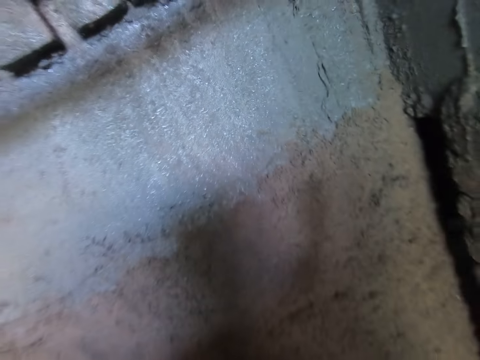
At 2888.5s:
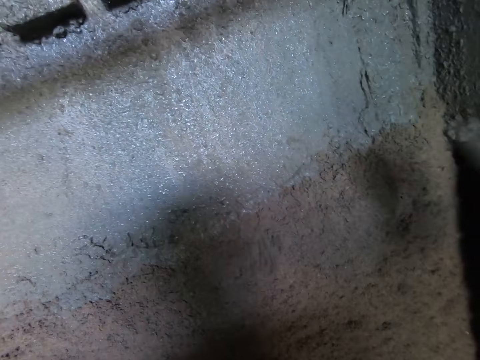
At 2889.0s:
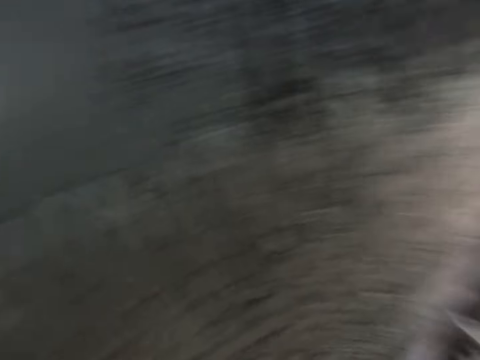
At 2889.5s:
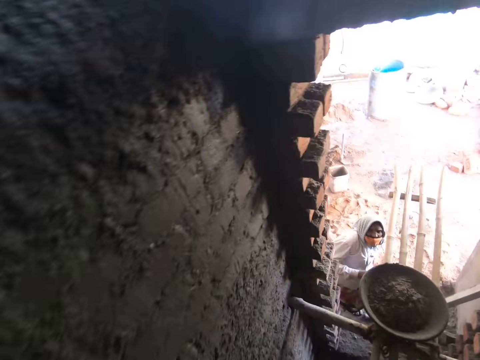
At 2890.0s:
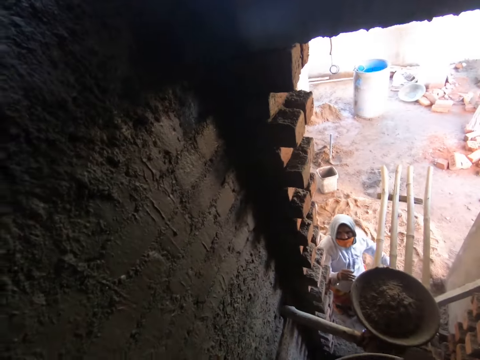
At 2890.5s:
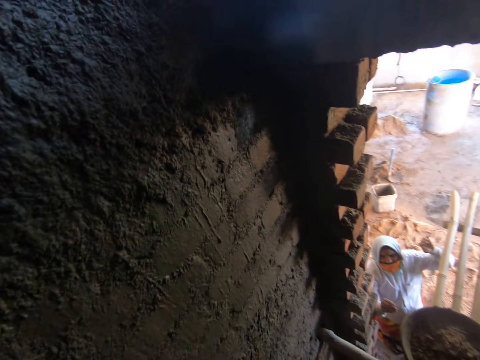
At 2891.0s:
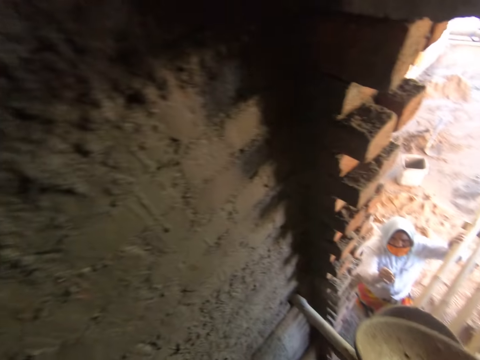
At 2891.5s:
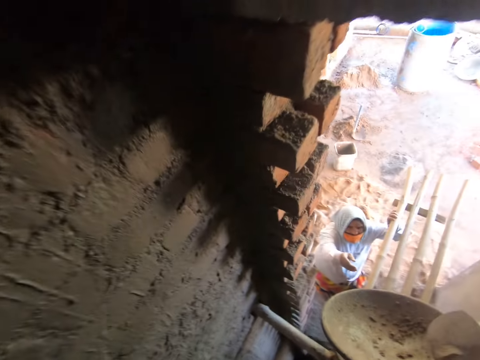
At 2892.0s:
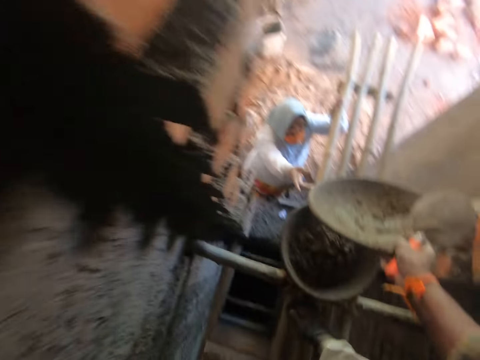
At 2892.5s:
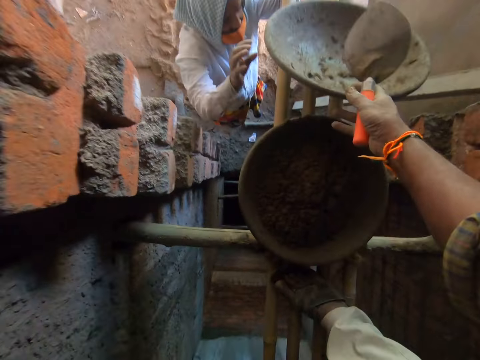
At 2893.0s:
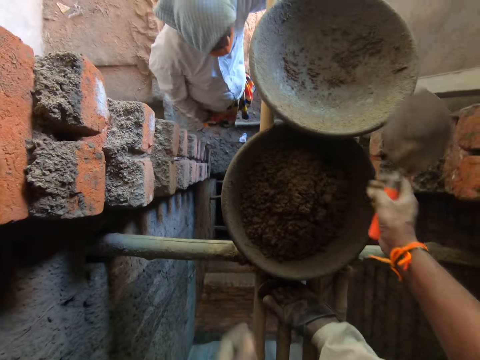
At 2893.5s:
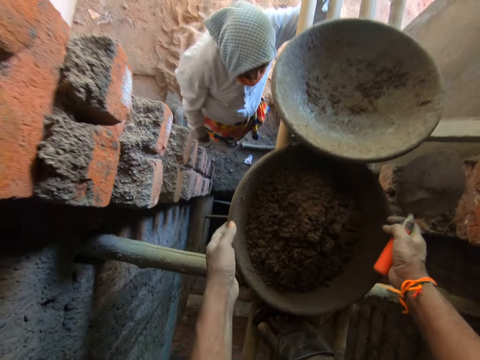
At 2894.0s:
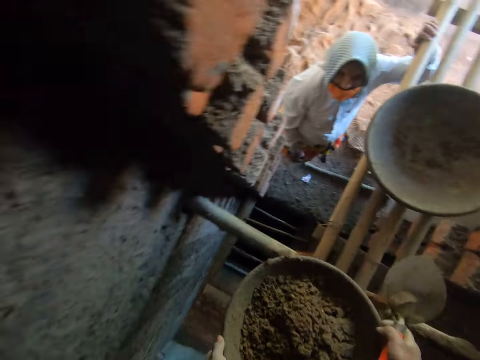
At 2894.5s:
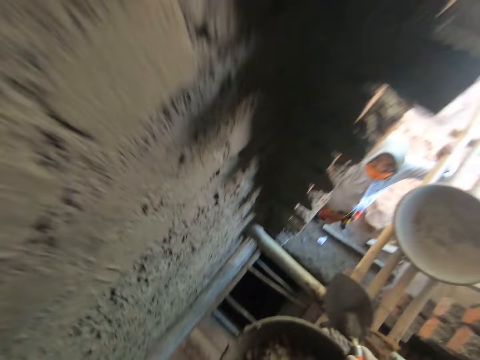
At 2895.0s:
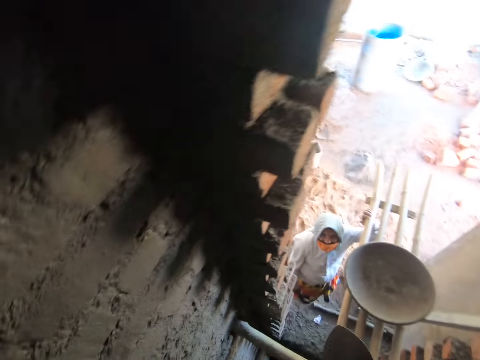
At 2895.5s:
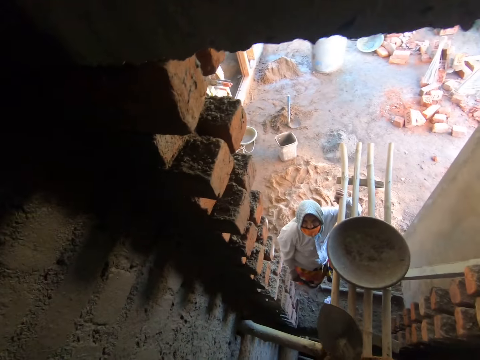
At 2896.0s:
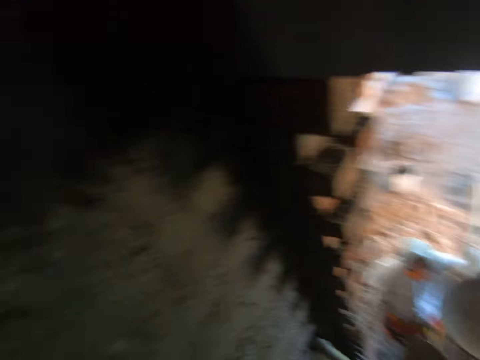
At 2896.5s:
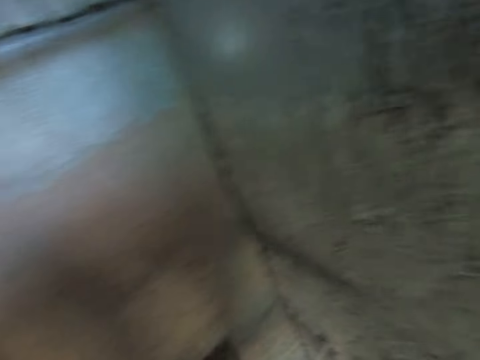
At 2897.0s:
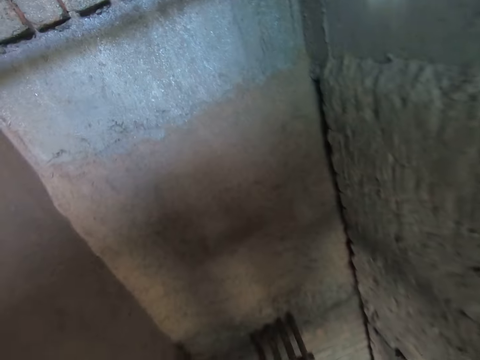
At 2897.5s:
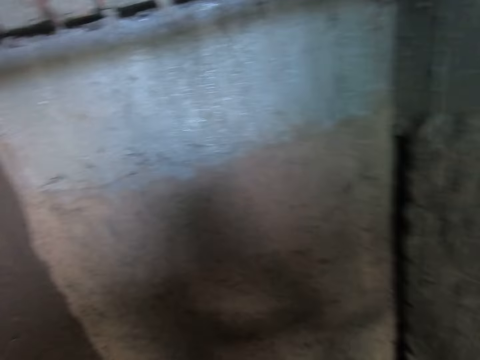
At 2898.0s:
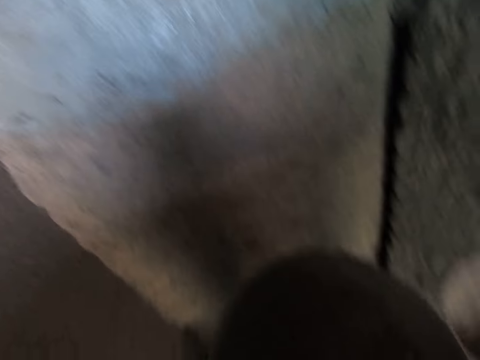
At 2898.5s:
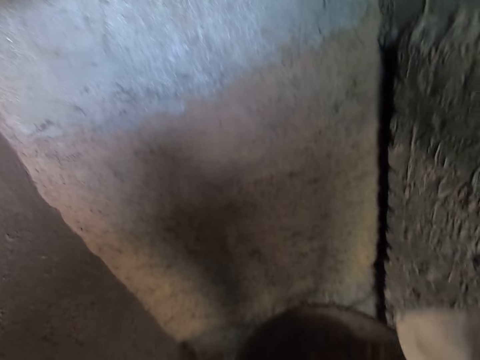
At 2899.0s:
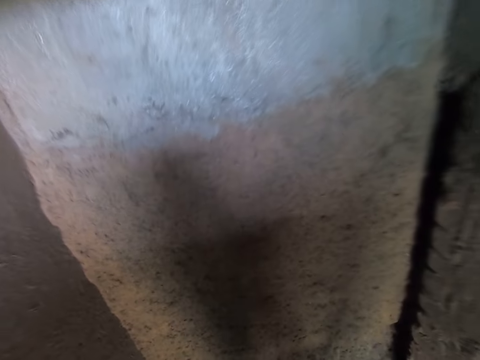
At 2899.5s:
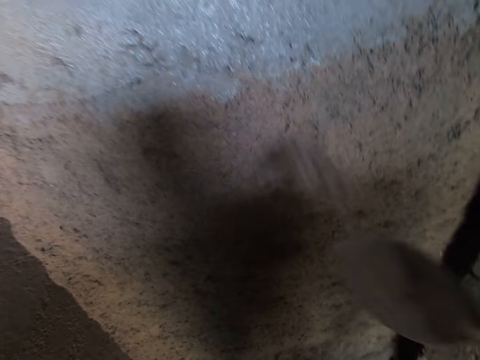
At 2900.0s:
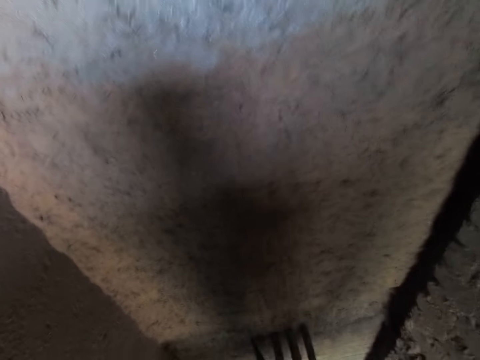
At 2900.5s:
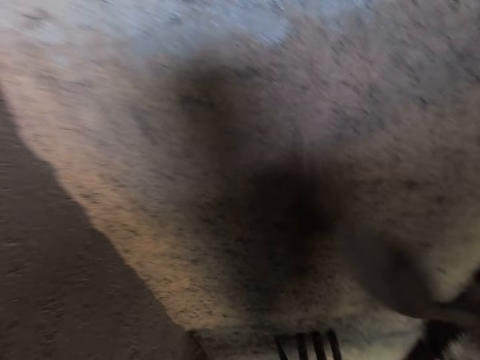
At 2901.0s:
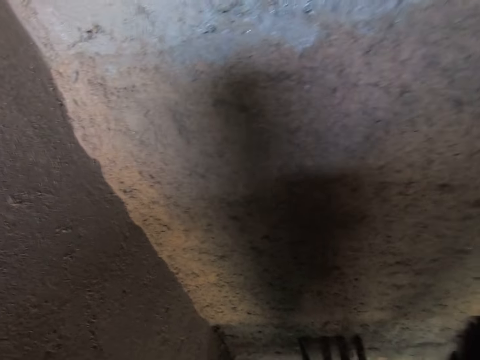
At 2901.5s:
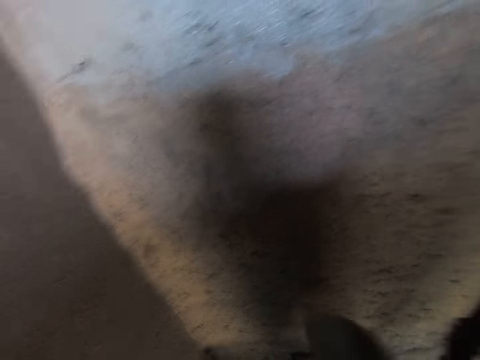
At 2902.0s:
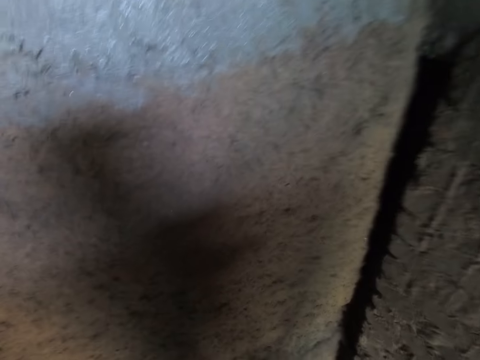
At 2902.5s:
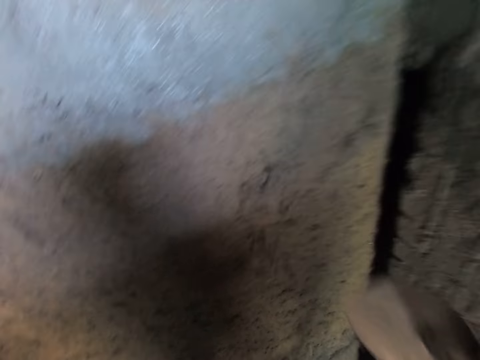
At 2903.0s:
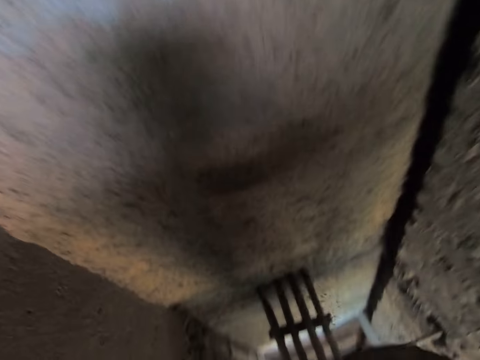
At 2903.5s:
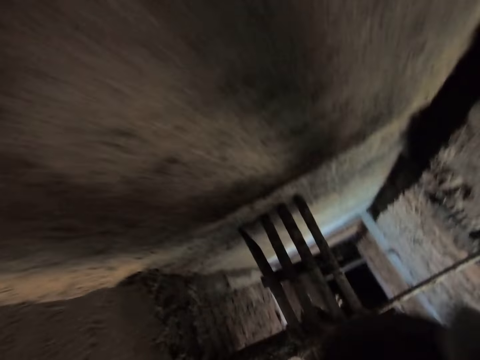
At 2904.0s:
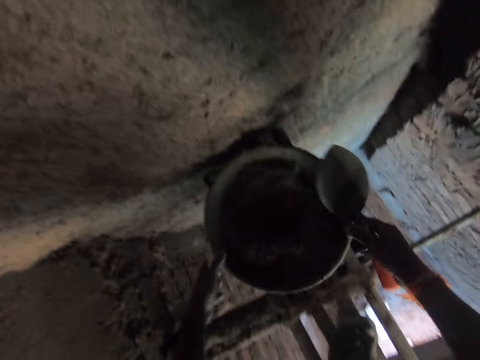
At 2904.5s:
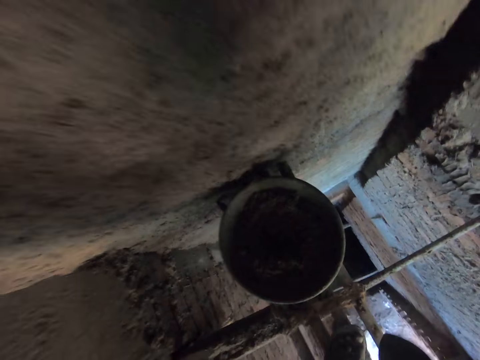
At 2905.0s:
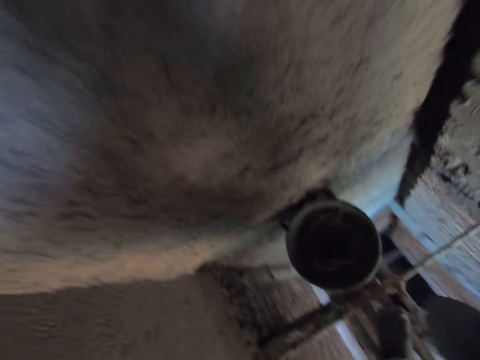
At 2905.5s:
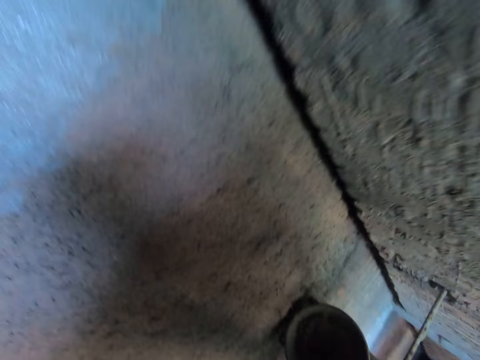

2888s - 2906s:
The camera wearer pastes the cement mix on the wall with the gauging trowel in his right hand. He clears the wall with the trowel. The woman places her left hand on the construction bamboo. The camera wearer gives a bucket to the woman. He drops the bowl on the construction bamboo with his right hand. He picks up the bowl on the construction bamboo with his hands. He takes cement from the bucket. He pastes the cement mix on the wall with the gauging trowel in his right hand. He pastes the cement mix on the wall with the gauging trowel in his right hand repeatedly. He drops the bowl on the construction bamboo with his hands.

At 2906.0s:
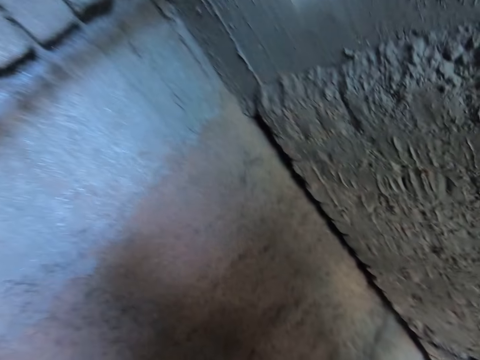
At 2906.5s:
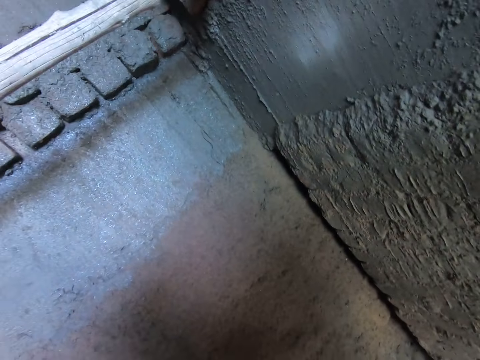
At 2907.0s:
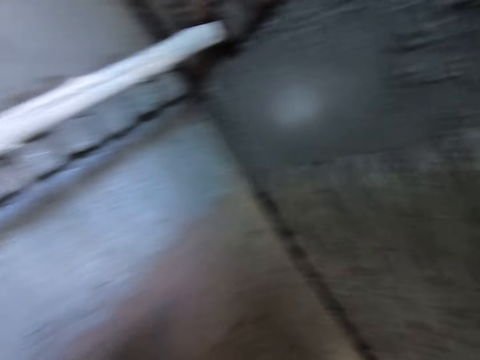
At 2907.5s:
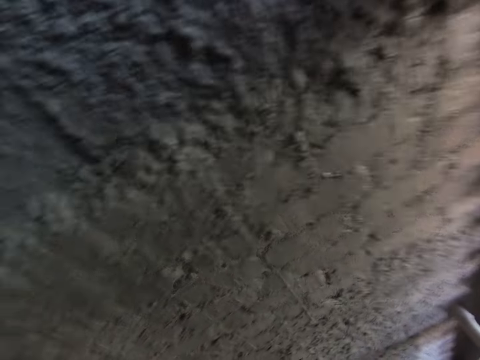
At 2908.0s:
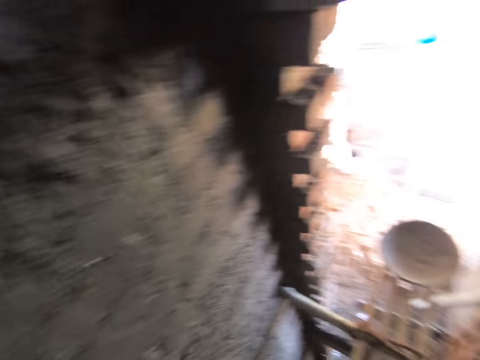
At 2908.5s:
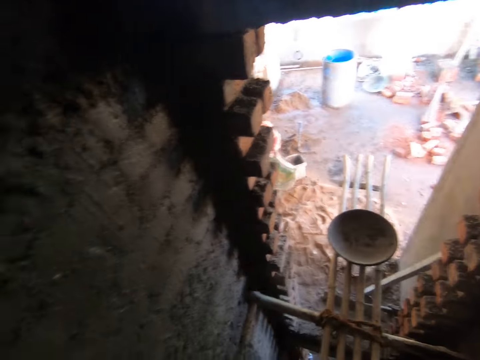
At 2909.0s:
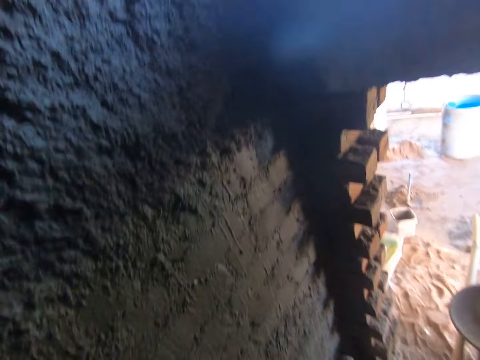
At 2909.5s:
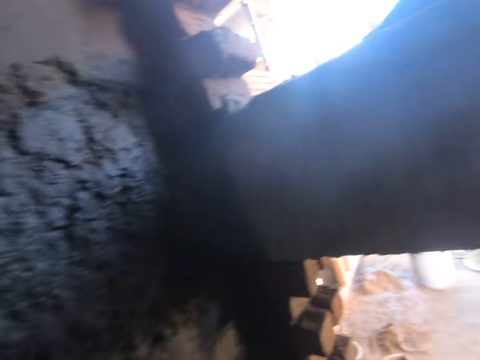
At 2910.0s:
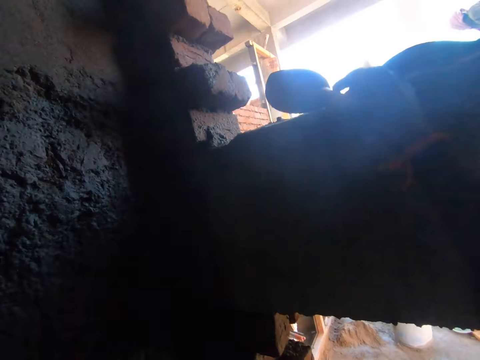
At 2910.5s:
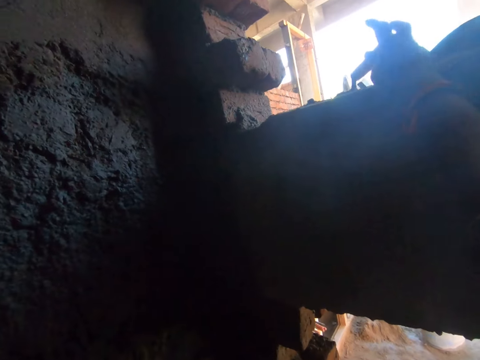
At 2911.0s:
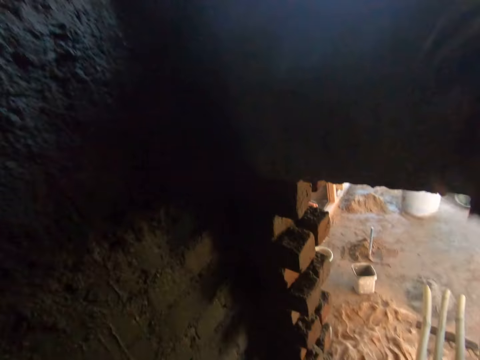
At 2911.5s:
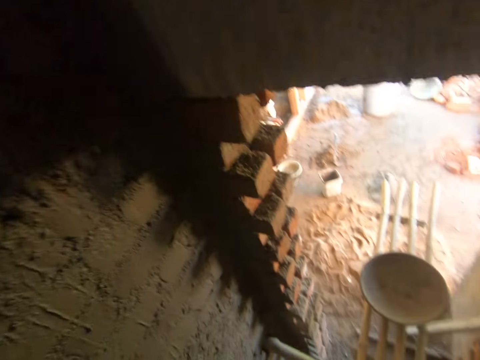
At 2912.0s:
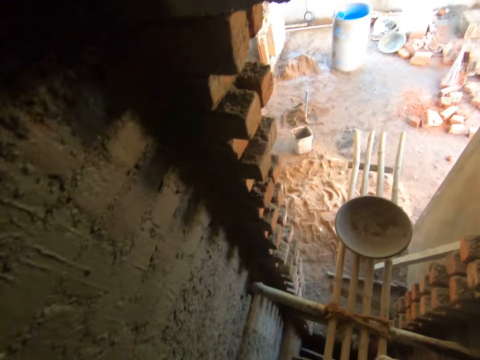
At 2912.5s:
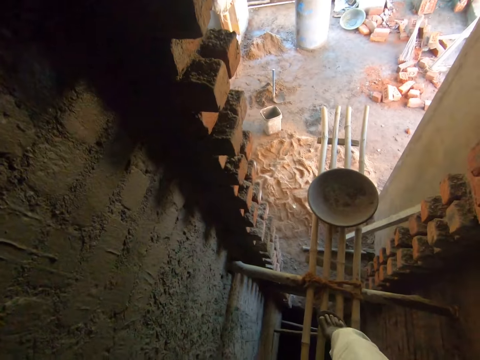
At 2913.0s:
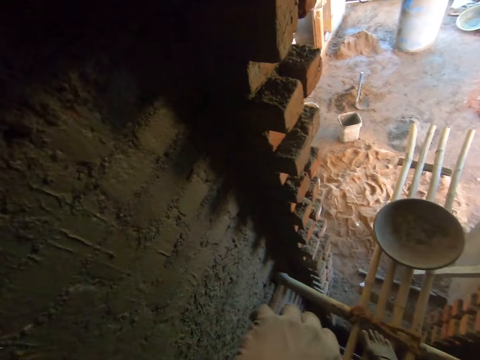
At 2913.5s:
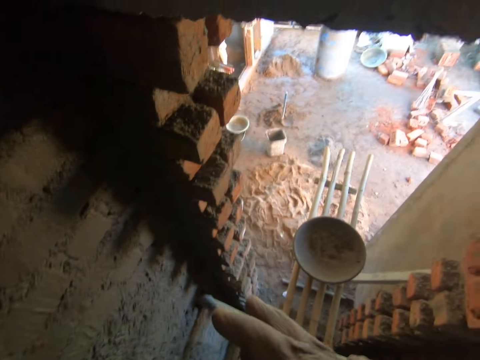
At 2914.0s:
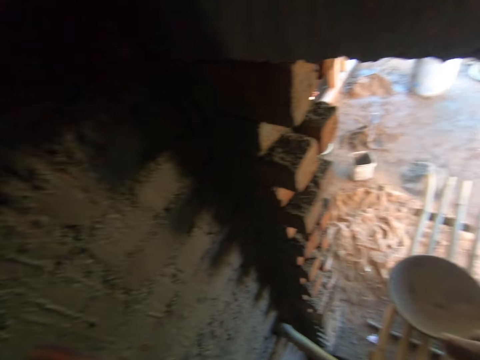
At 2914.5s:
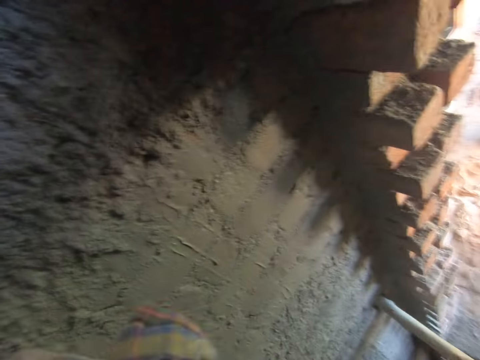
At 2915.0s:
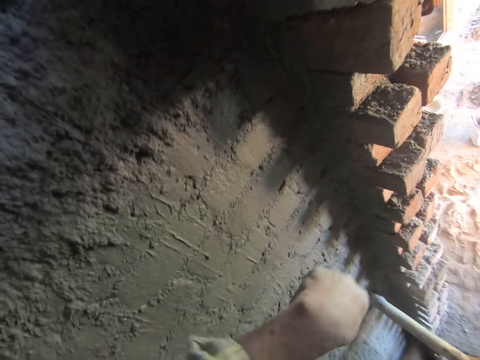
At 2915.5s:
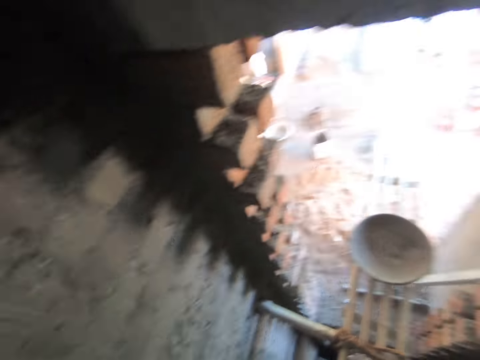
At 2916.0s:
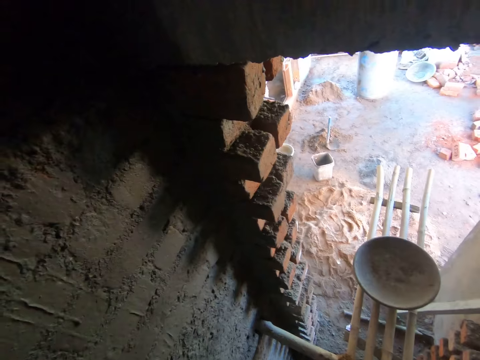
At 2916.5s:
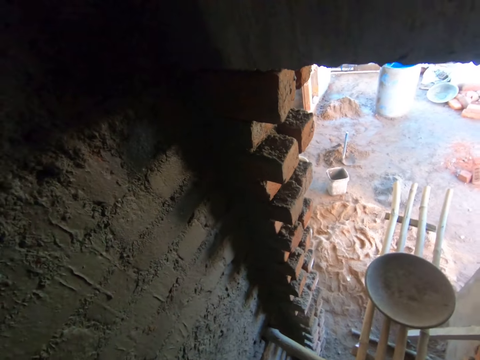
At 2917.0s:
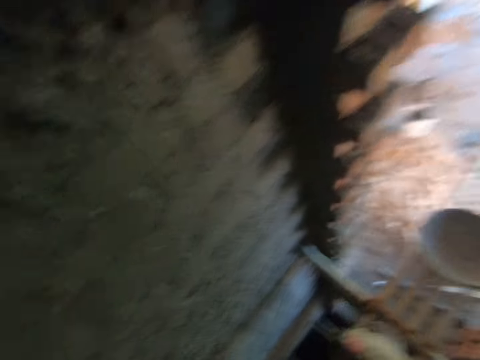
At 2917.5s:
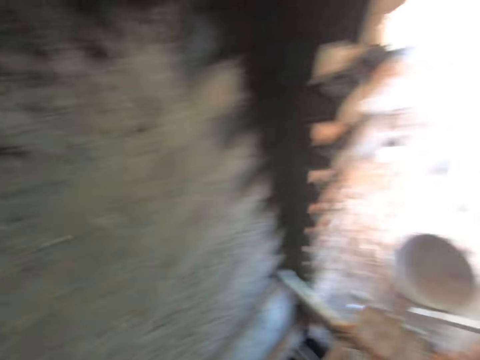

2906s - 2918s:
The camera wearer drops the gauging trowel on the wall with his right hand.
